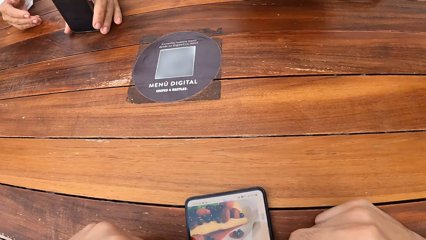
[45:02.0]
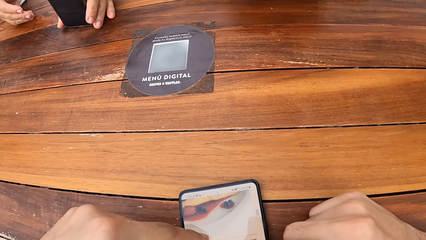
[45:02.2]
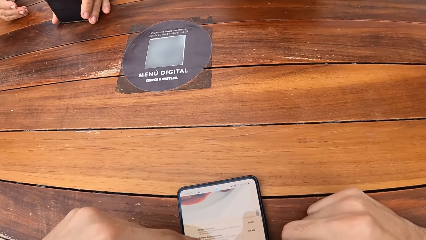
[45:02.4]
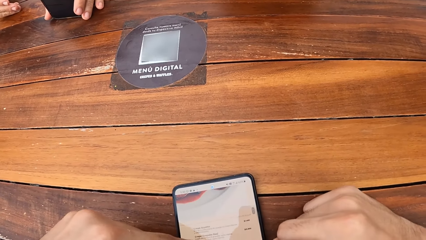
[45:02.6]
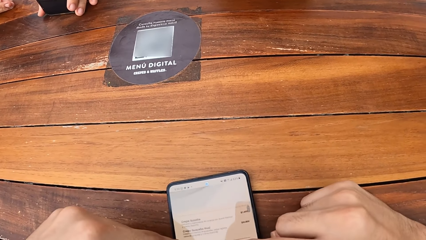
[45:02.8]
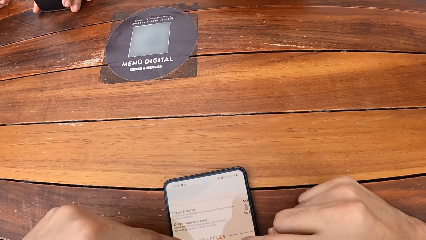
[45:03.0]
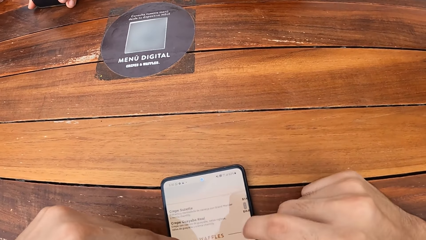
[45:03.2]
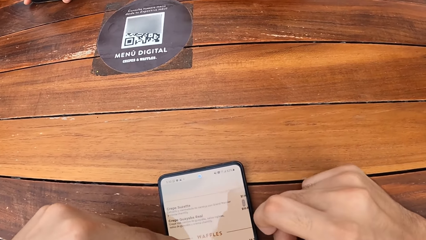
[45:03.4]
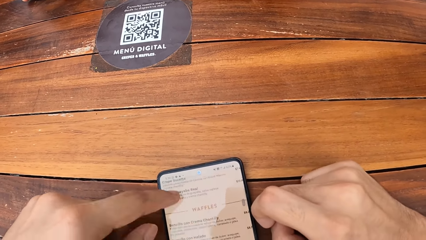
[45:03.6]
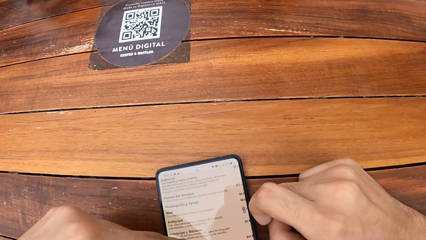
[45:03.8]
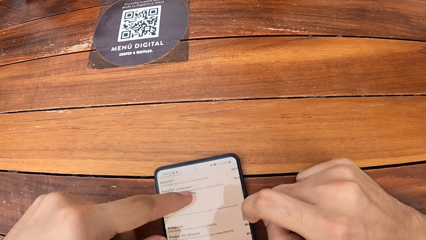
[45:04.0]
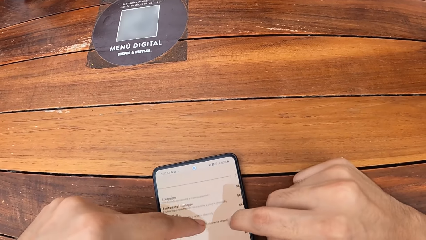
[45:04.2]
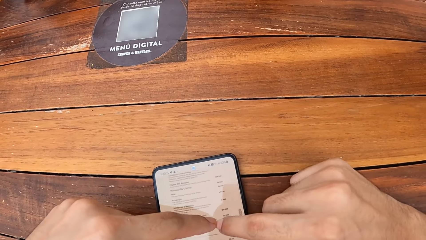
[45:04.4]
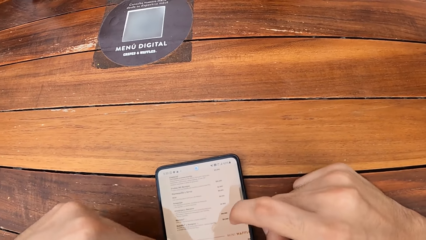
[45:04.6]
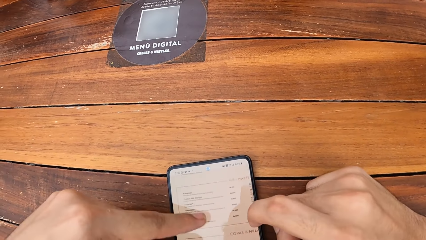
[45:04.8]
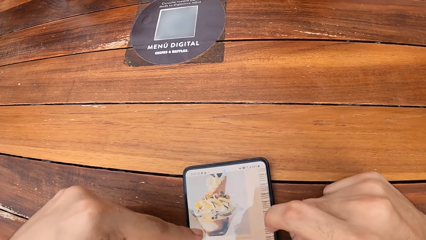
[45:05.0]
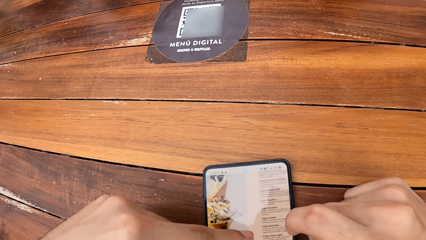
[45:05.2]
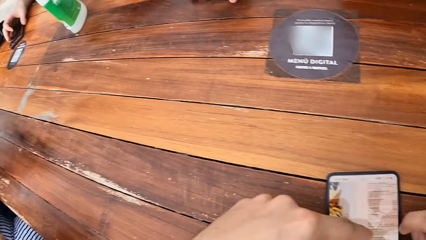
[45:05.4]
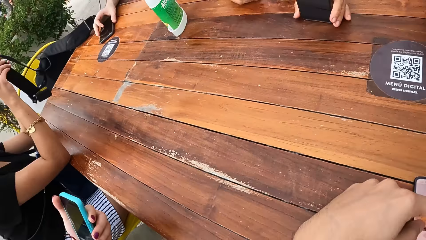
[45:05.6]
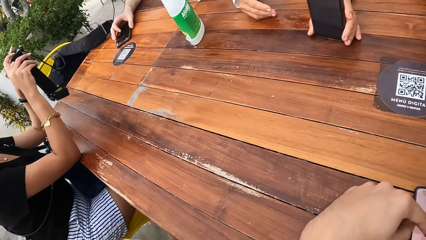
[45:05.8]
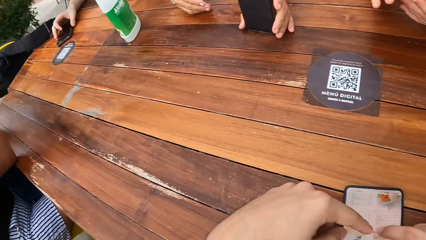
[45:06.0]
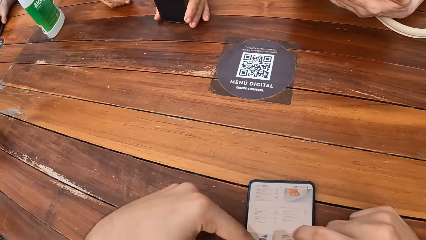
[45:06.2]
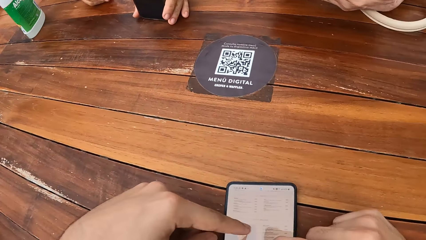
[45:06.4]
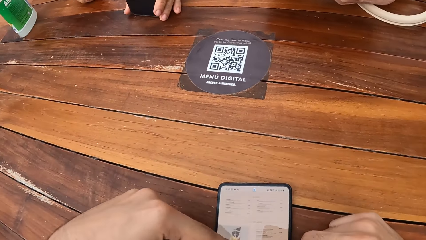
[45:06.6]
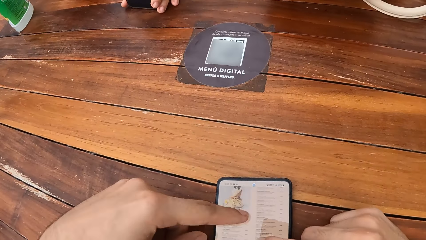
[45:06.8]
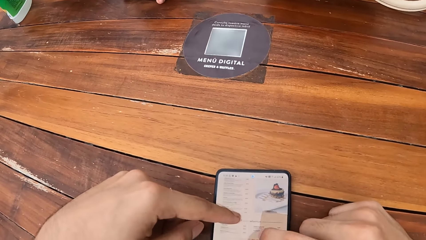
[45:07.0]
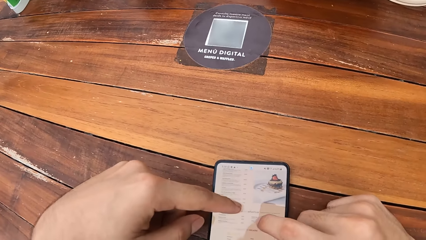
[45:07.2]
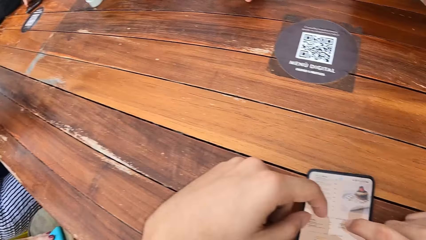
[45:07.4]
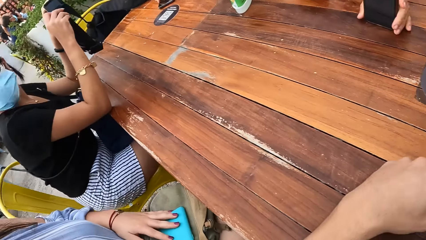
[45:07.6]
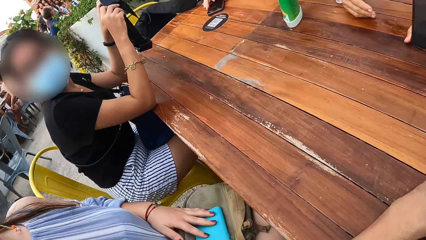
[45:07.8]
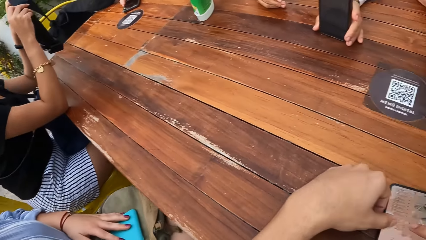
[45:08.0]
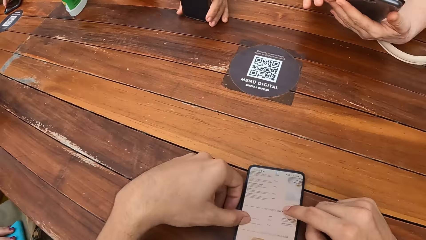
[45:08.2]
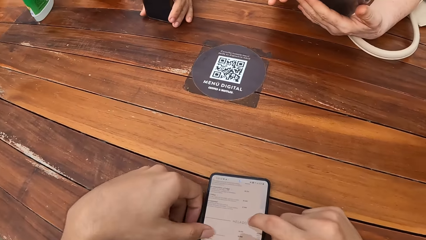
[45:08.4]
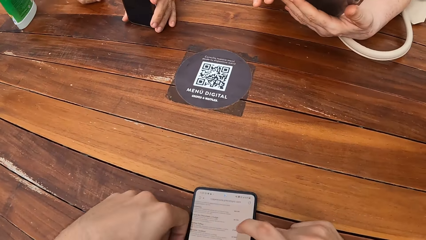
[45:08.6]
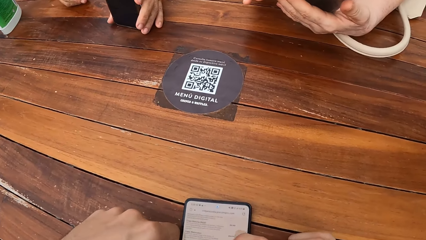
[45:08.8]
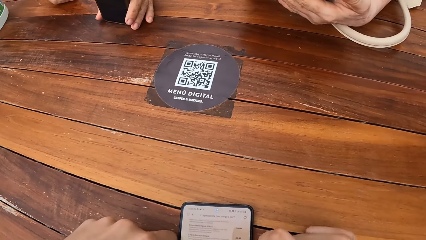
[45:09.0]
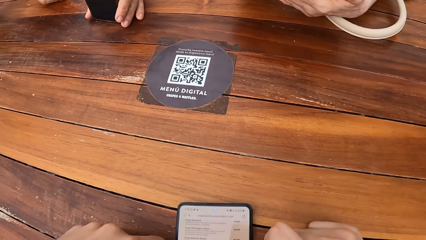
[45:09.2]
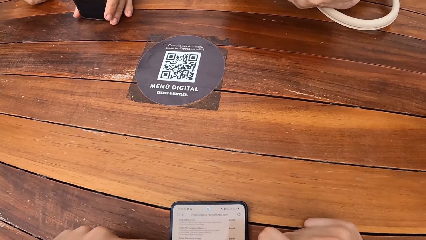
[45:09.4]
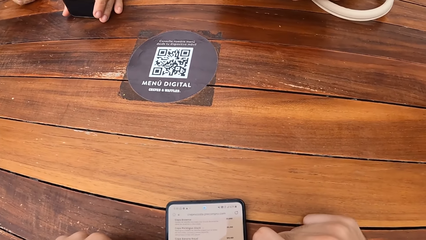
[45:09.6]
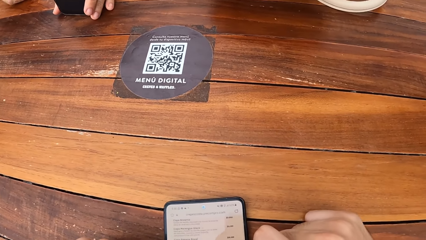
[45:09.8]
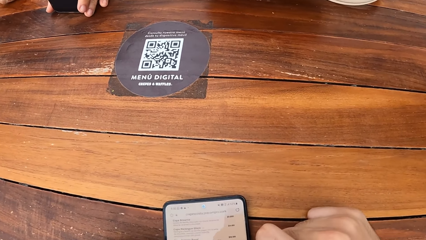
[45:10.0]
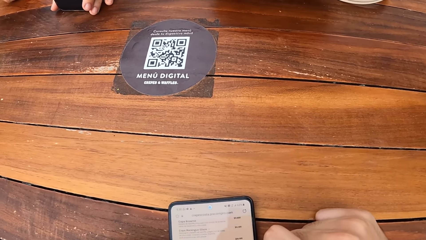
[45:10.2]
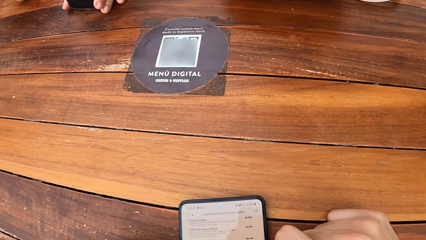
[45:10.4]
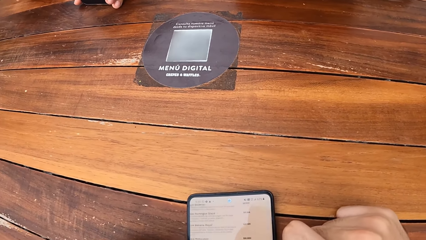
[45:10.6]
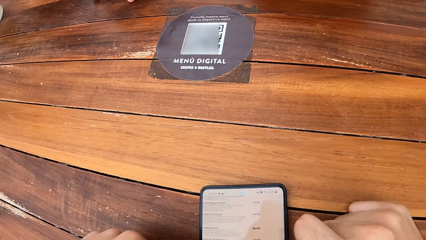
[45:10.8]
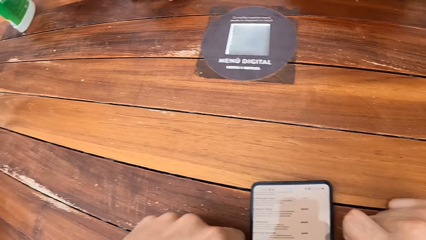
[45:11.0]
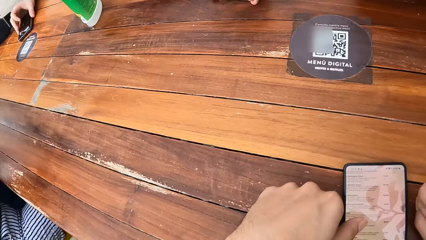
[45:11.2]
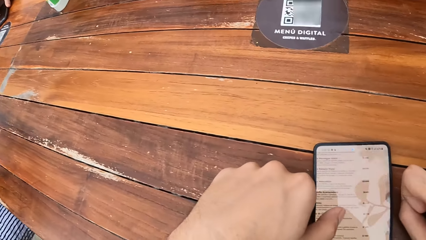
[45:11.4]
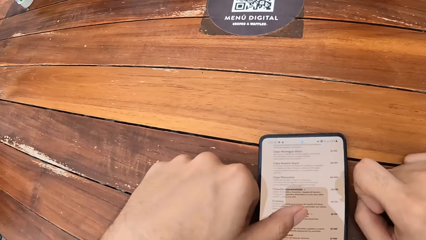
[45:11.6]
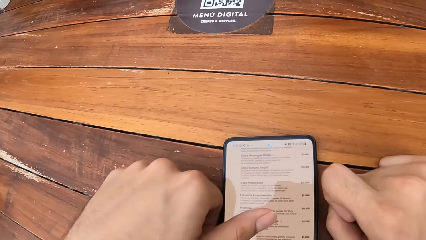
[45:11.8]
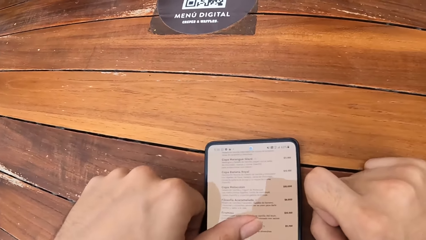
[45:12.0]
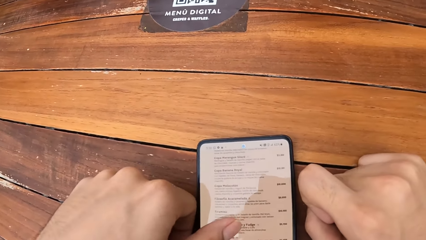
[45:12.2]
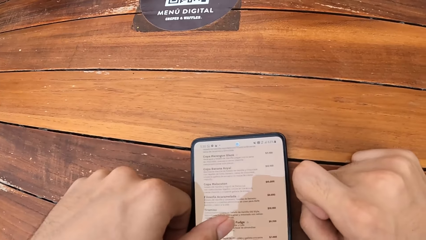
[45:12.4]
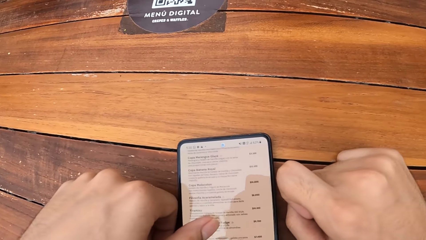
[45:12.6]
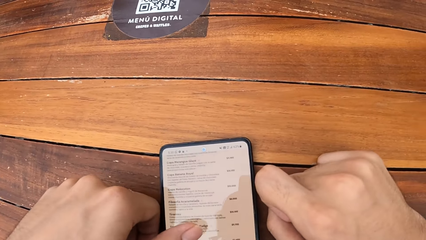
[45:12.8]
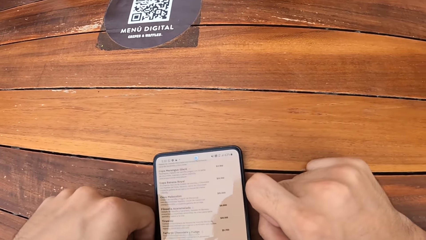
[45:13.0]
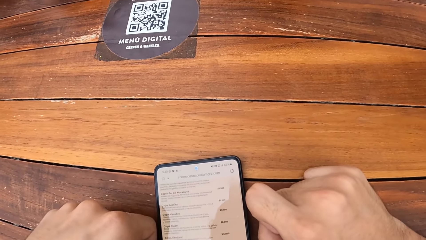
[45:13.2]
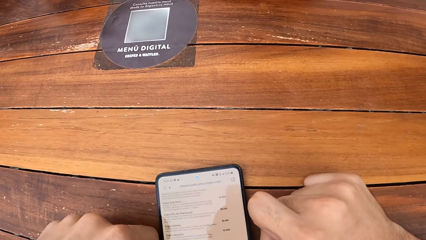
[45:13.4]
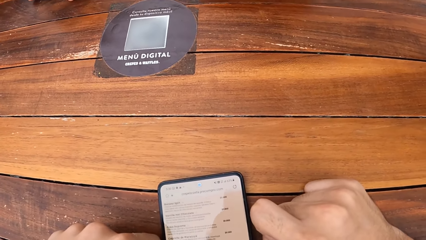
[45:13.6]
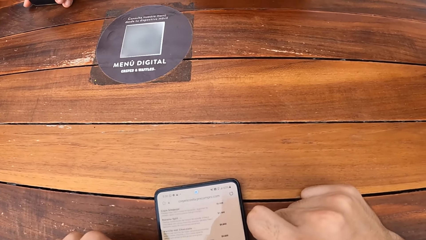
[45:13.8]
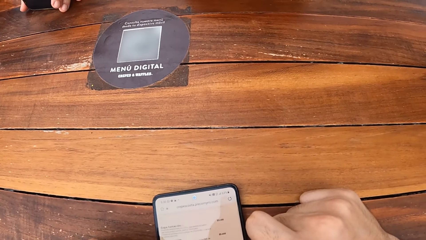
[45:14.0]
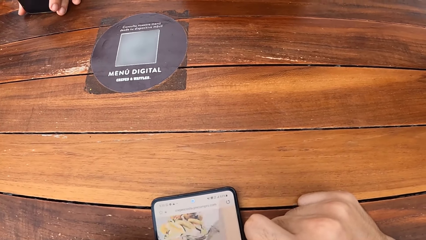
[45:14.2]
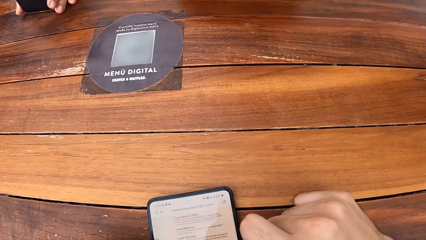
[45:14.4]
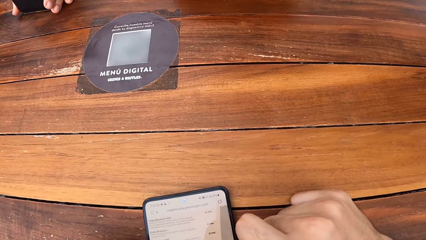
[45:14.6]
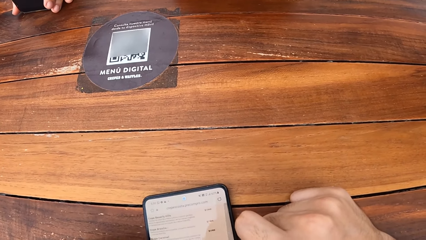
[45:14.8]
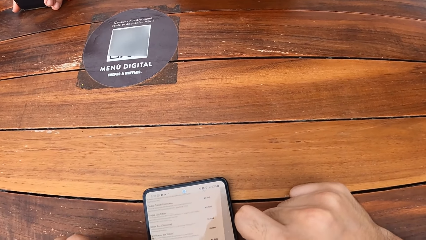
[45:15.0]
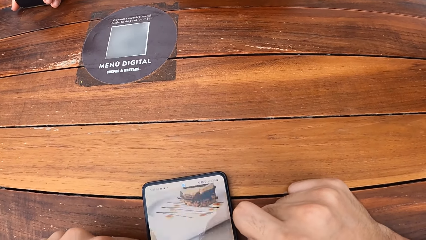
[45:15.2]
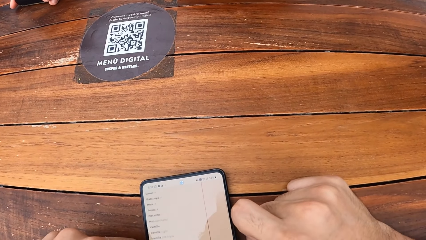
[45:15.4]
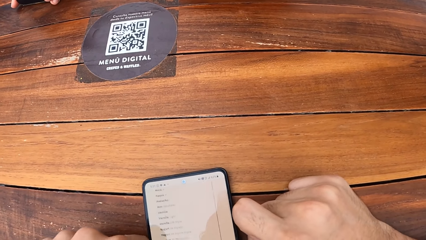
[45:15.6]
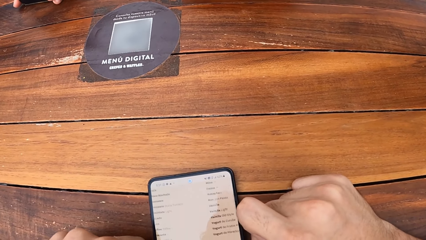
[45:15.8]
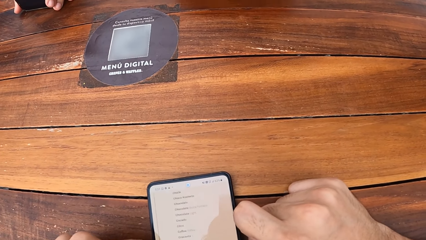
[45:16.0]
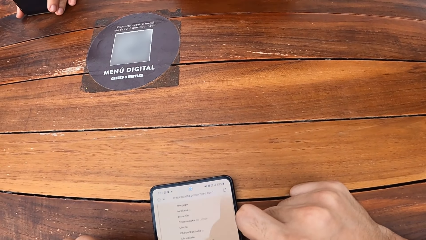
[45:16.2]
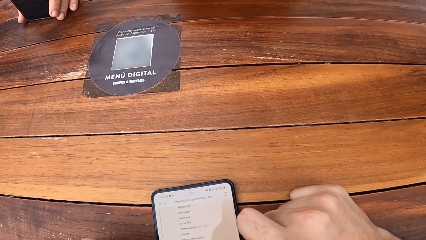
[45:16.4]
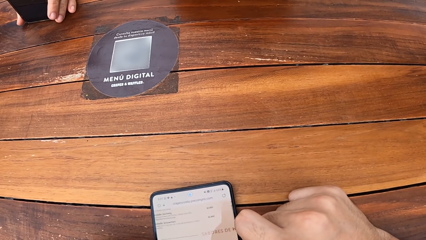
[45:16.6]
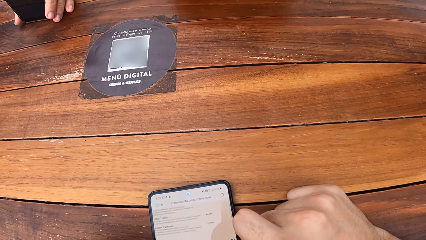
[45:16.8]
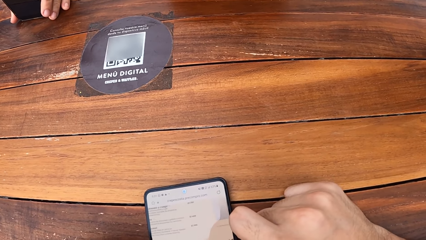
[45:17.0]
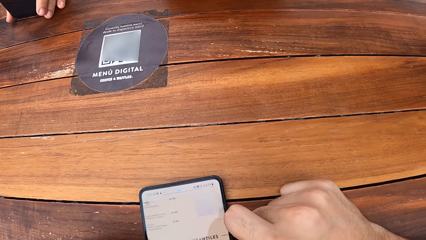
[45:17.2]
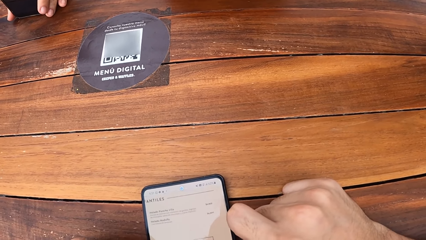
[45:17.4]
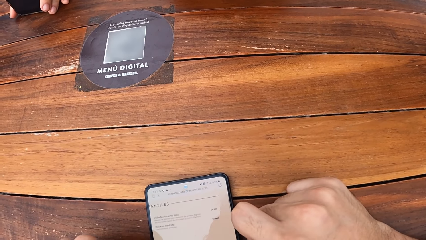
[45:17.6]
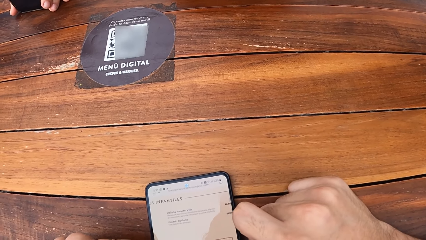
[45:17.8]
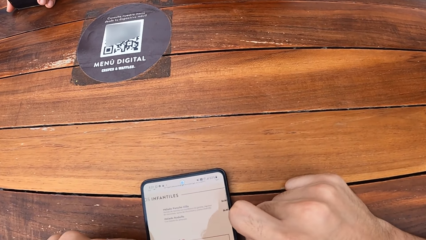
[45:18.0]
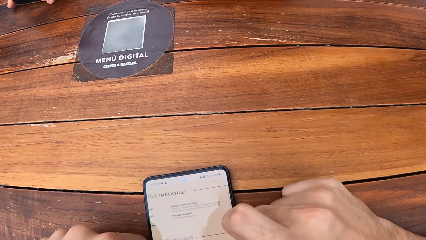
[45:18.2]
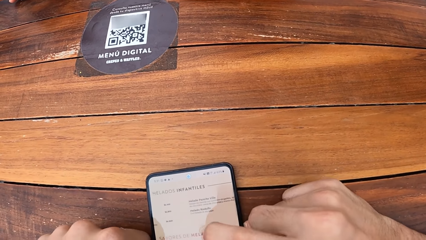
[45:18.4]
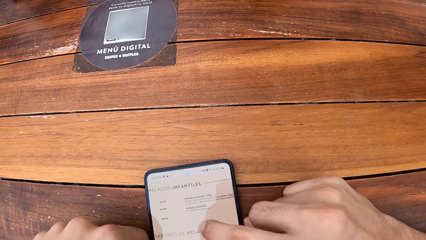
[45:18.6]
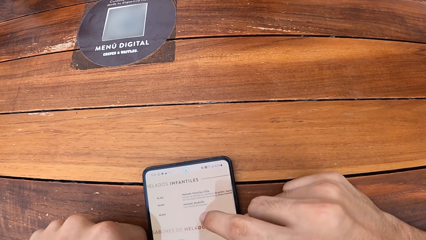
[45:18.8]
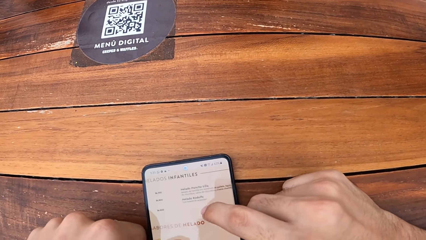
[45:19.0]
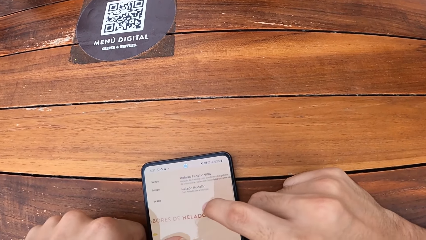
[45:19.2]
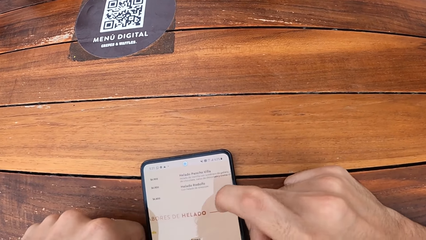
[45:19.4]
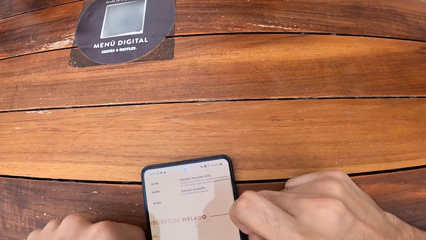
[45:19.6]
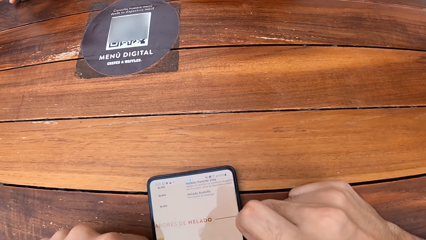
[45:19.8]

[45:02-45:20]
A lady adjusts a mobile phone on a table. The camera wearer operates a mobile phone. They look around a restaurant. They operate the mobile phone. They look around the restaurant. They operate the mobile phone. They look around the restaurant. They operate the mobile phone.
